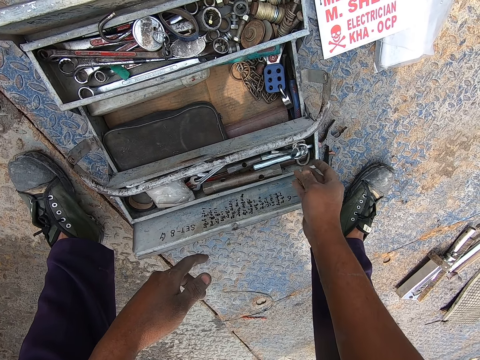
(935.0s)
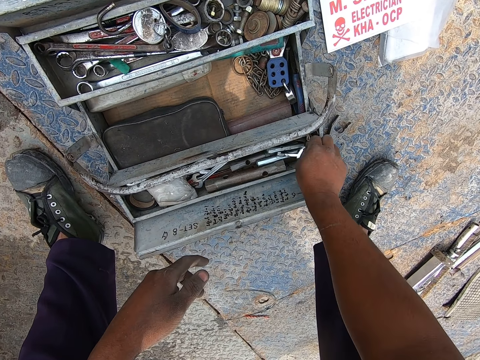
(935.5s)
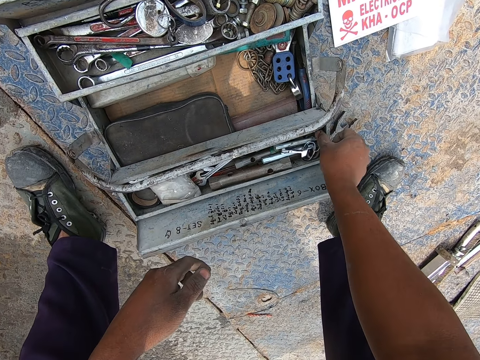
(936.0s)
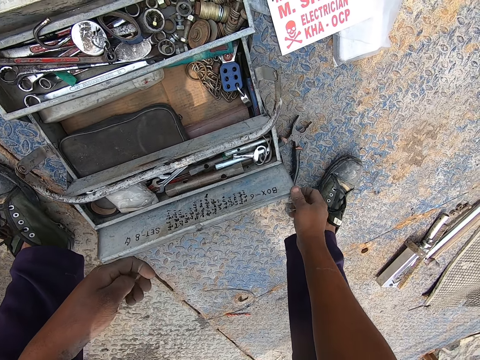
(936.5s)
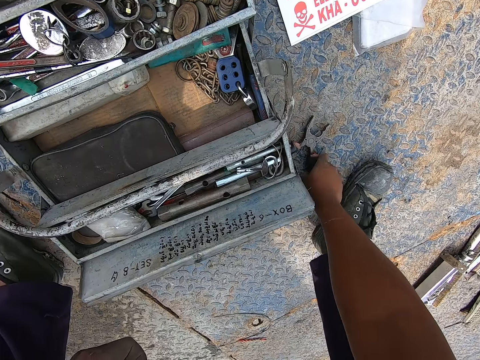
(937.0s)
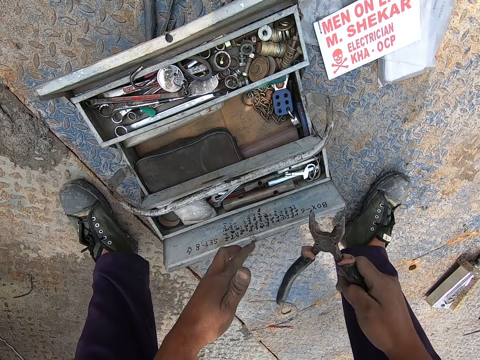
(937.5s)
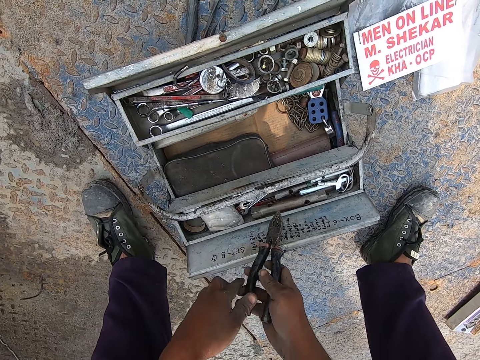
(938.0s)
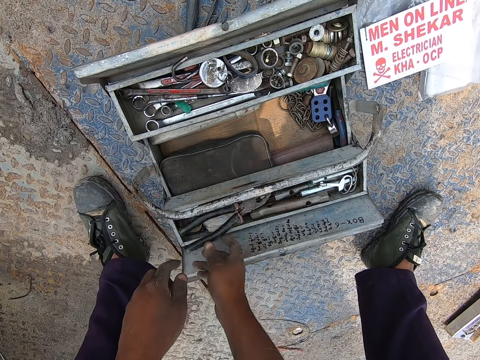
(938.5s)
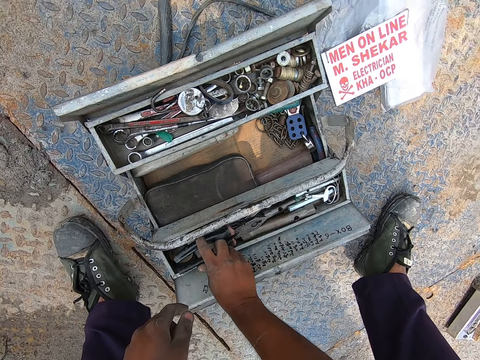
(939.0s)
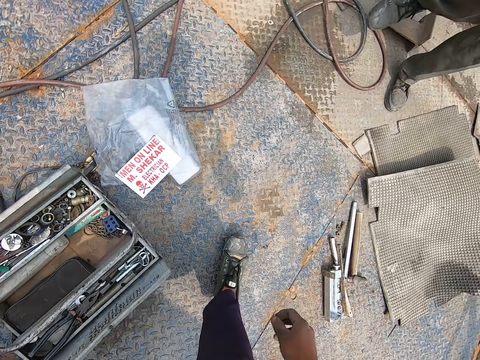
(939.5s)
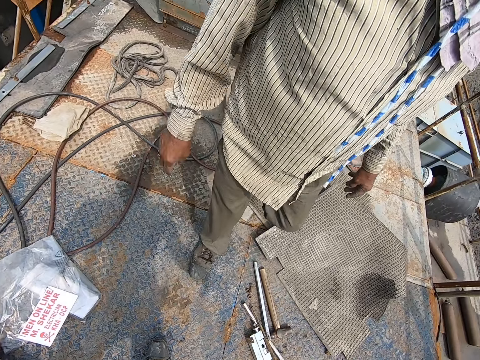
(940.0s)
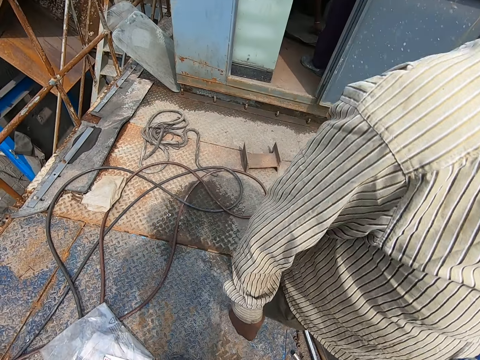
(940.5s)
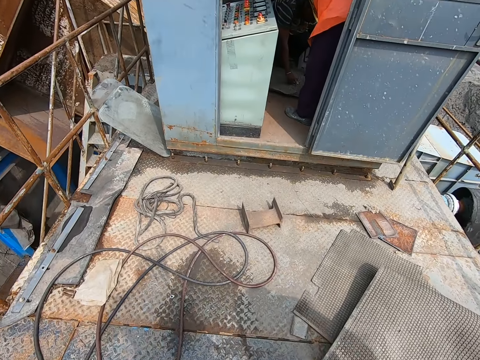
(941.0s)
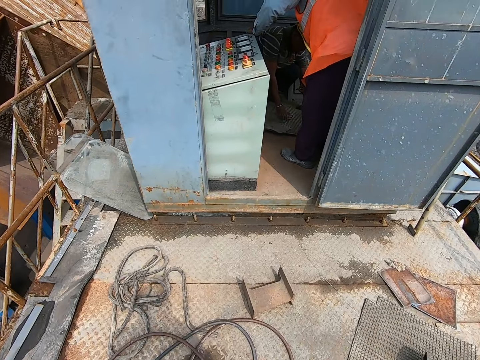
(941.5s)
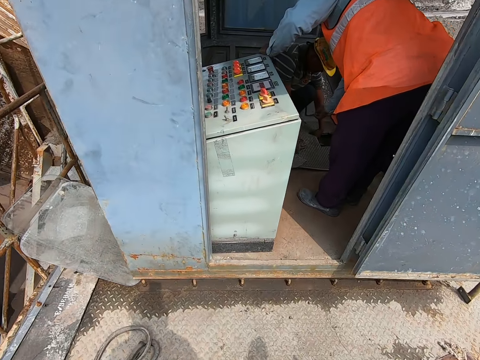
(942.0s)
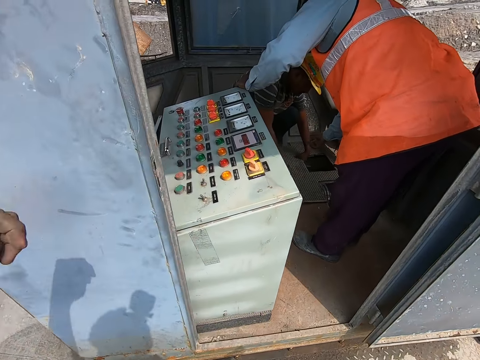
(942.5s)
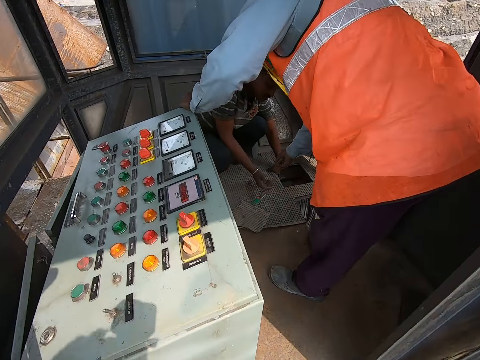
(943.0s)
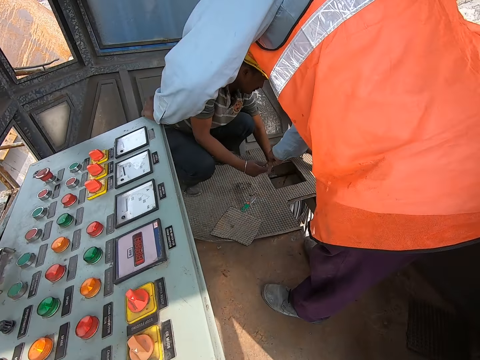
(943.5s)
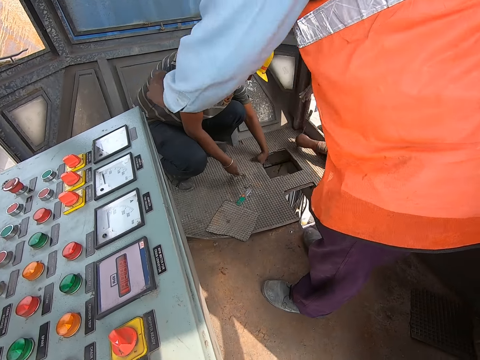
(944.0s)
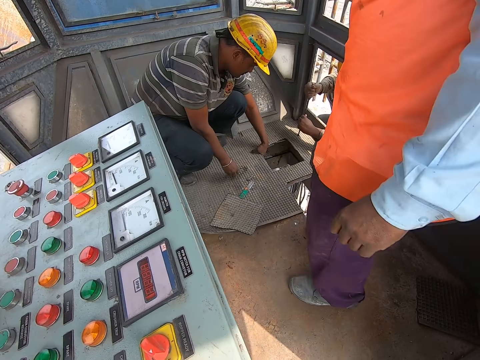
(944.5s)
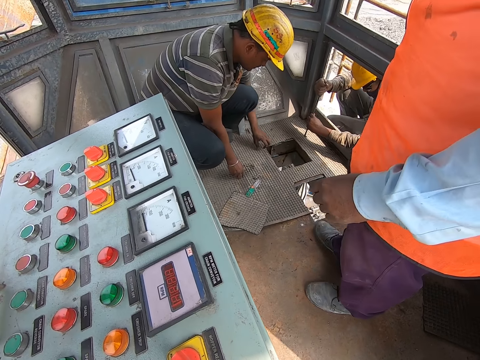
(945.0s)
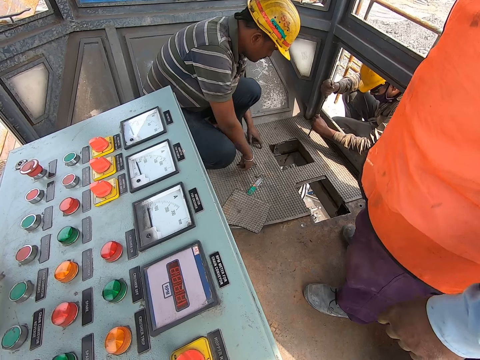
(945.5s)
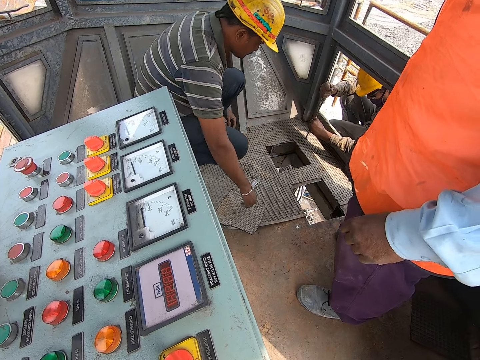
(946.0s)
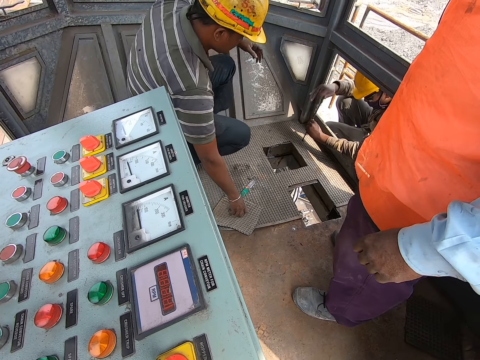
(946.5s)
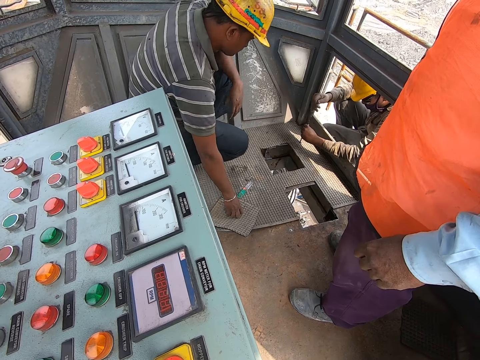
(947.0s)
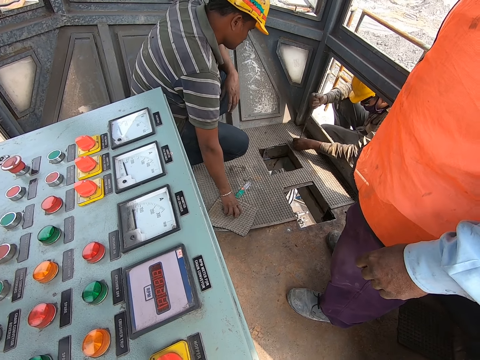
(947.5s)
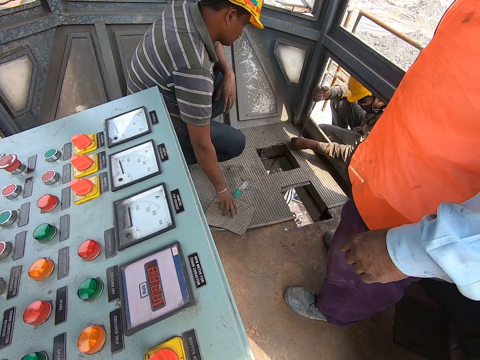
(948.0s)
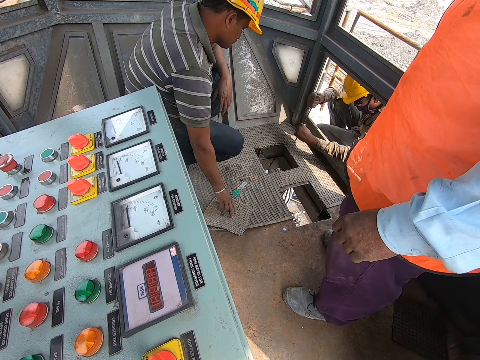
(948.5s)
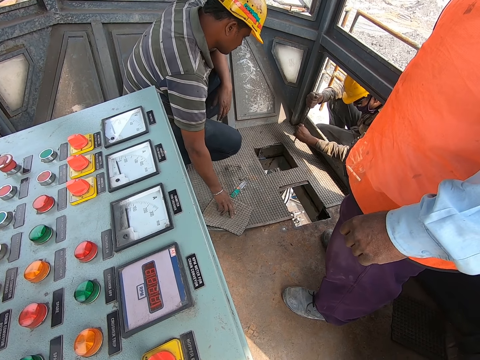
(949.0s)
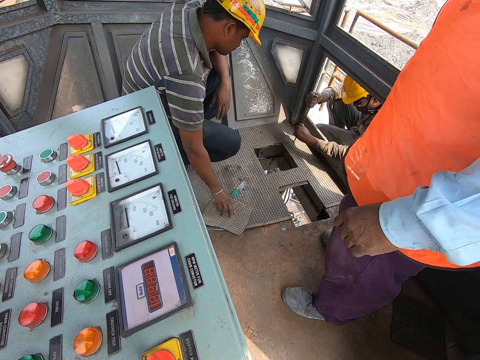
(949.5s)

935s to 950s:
The camera wearer drops the keys in the tool box. They pick the pliers from the floor. They drop the pliers in the tool box. They walk towards a person. A person walks around. The camera wearer moves around. They look on. A person and another person fix something.

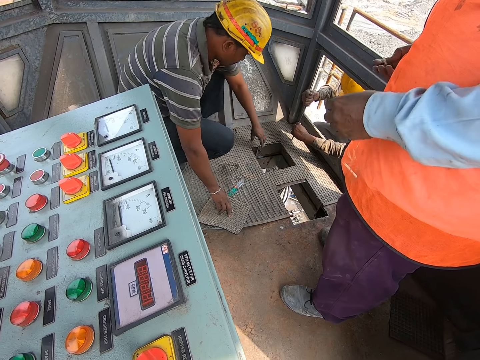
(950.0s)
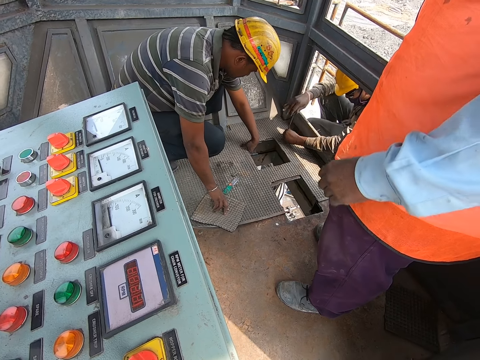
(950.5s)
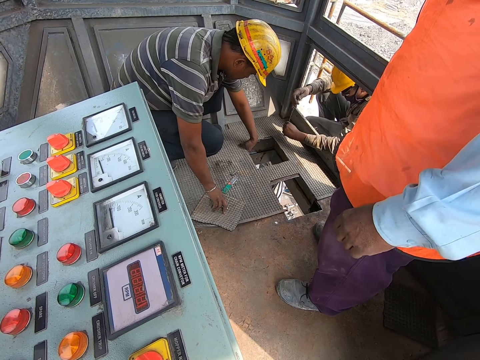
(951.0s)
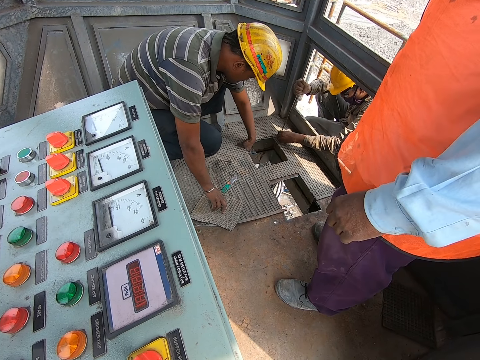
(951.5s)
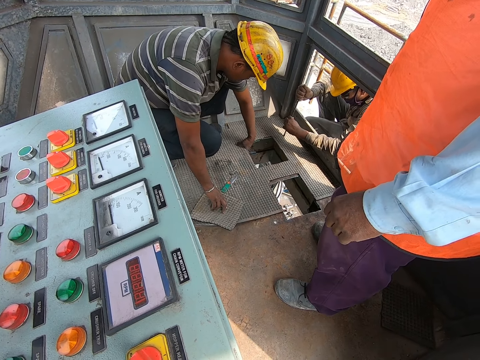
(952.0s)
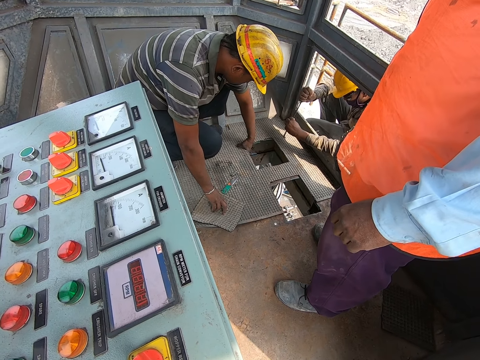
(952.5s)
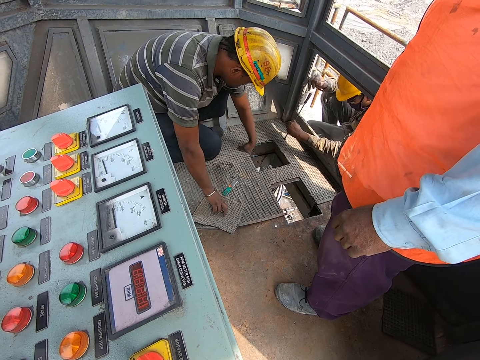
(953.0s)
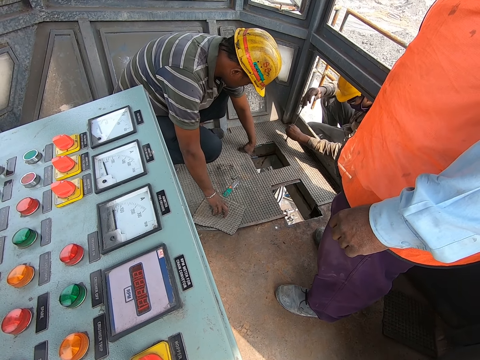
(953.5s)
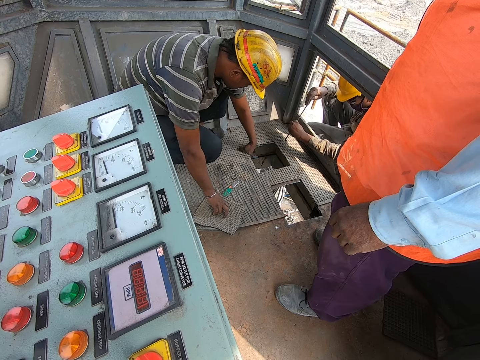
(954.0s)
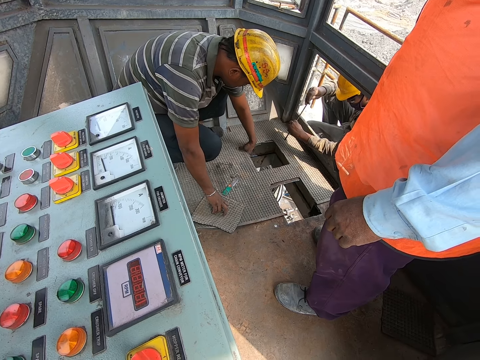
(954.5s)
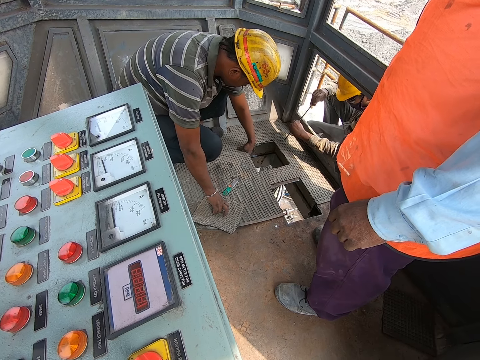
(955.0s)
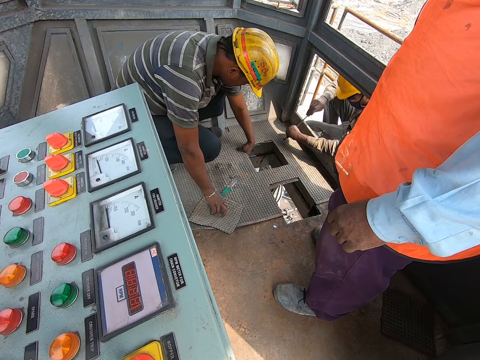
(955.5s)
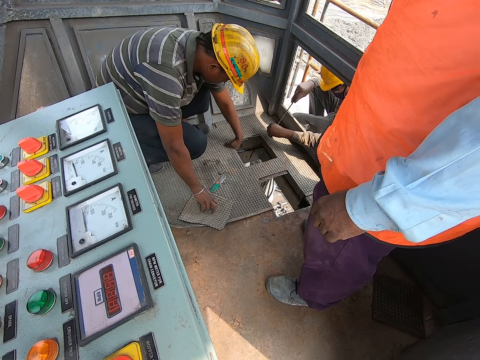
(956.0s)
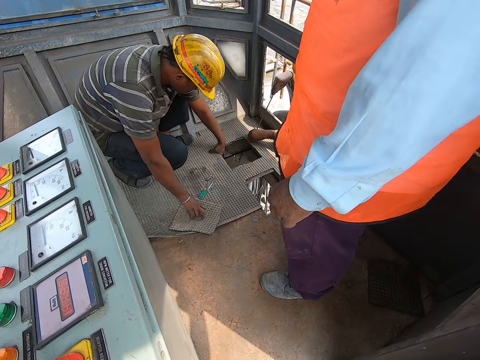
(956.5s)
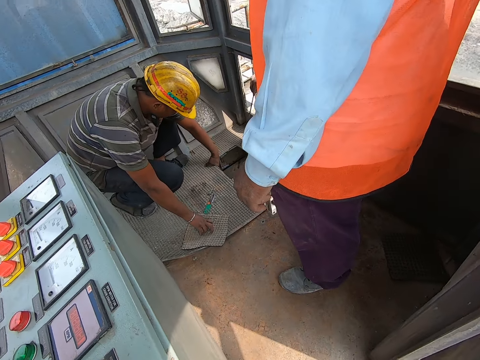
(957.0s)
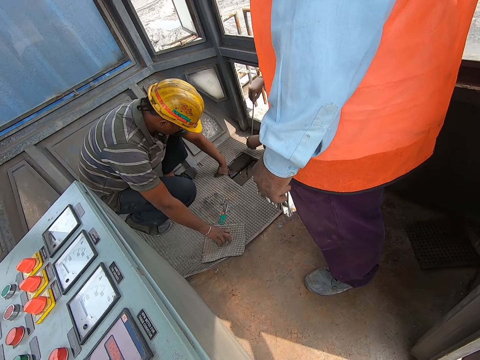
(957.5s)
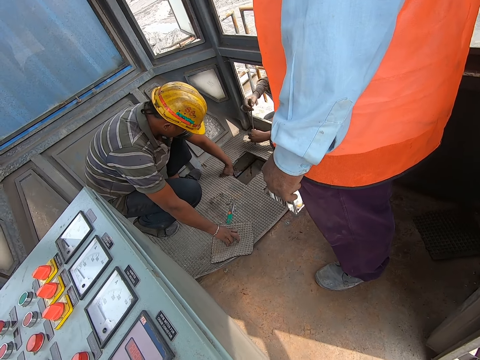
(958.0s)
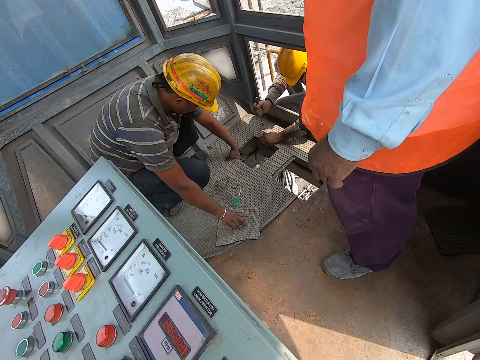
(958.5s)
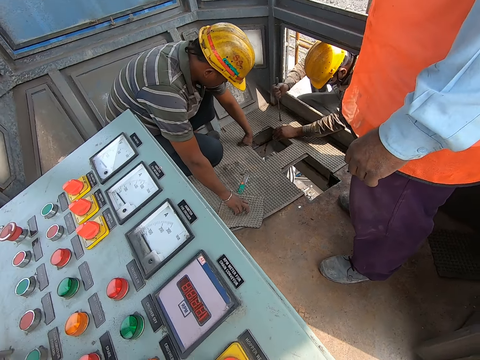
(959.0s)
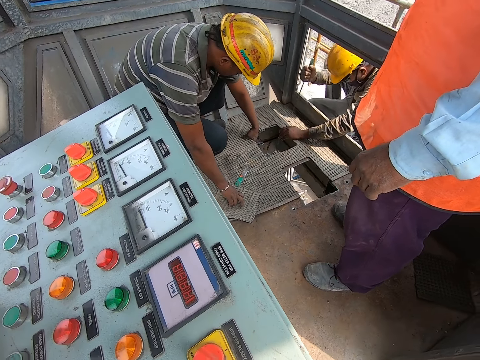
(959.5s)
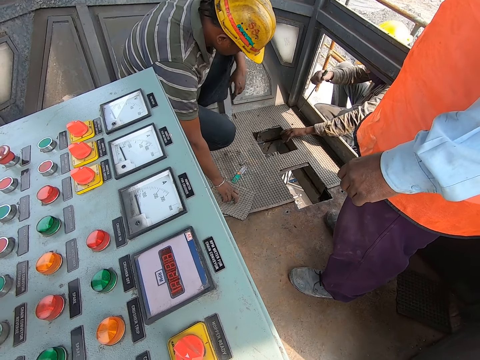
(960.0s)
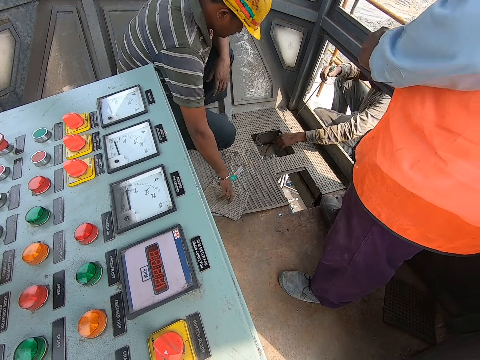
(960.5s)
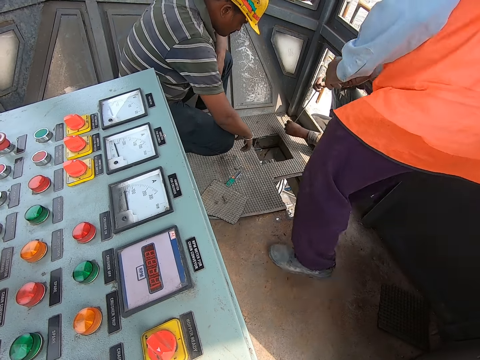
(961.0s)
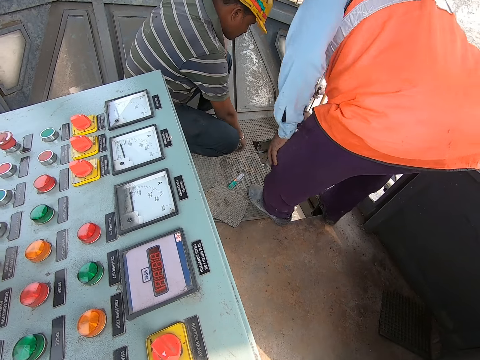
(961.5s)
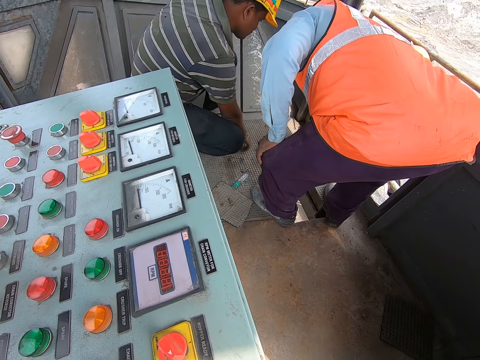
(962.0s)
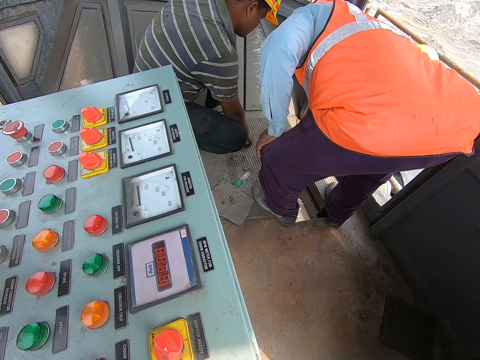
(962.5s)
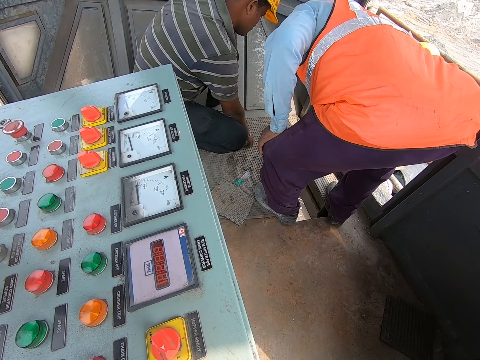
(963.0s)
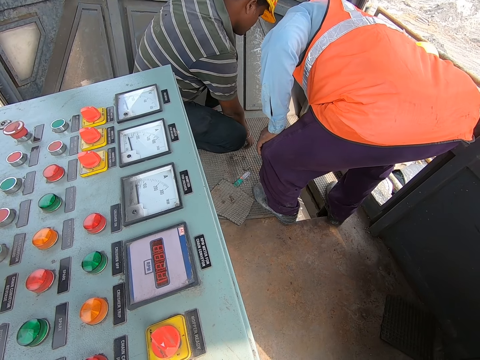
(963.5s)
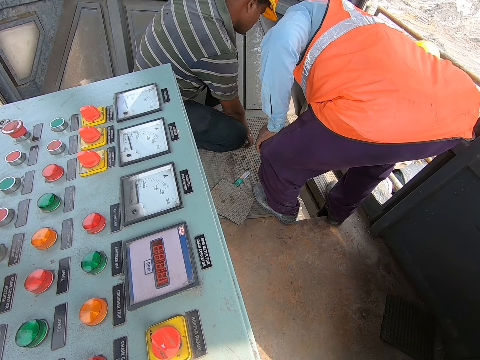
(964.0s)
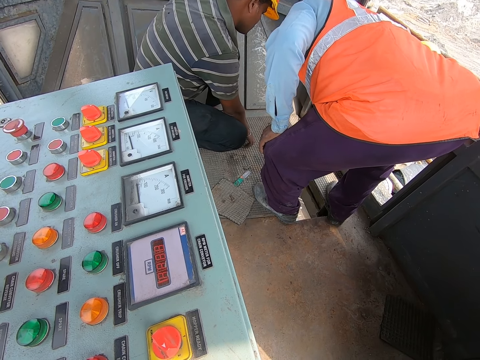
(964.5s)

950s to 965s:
The camera wearer stares at a person. Another person bends down.
